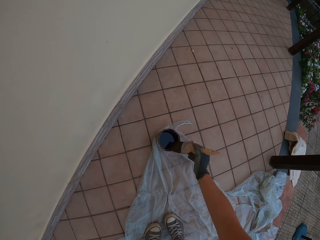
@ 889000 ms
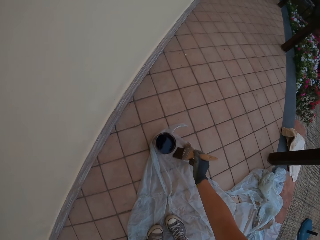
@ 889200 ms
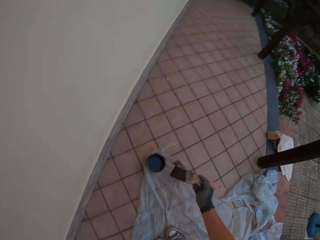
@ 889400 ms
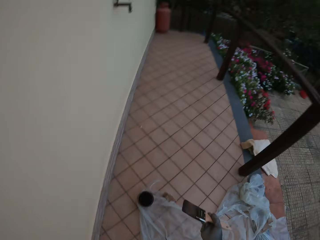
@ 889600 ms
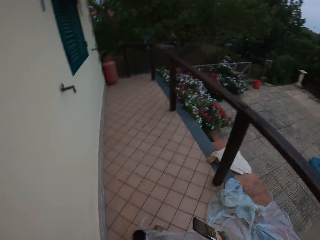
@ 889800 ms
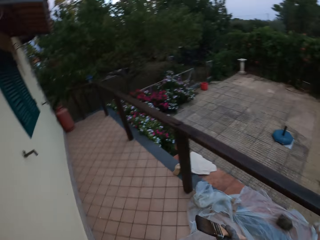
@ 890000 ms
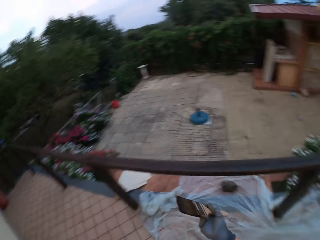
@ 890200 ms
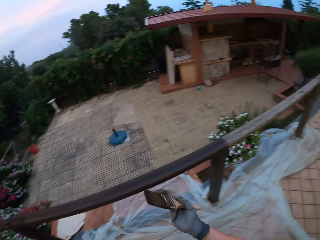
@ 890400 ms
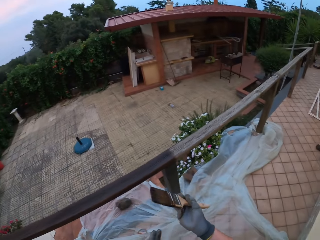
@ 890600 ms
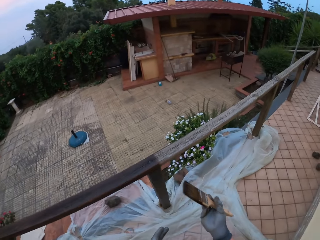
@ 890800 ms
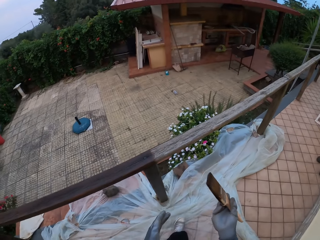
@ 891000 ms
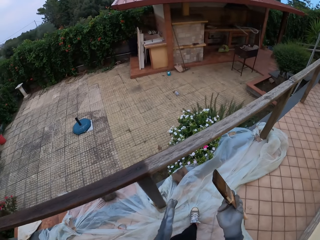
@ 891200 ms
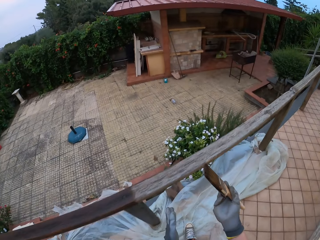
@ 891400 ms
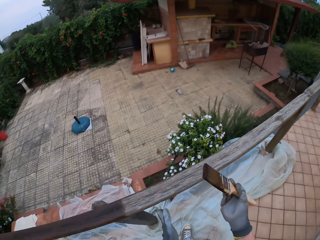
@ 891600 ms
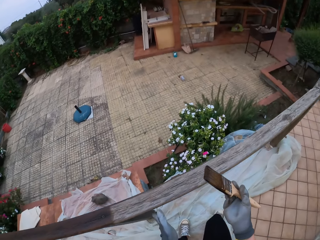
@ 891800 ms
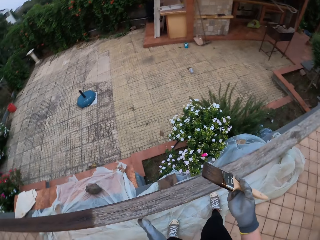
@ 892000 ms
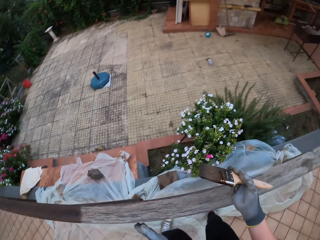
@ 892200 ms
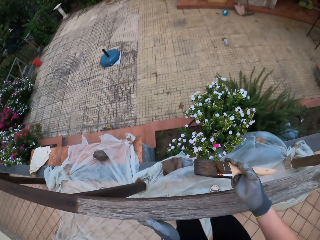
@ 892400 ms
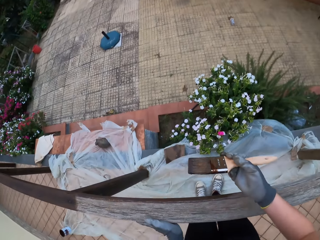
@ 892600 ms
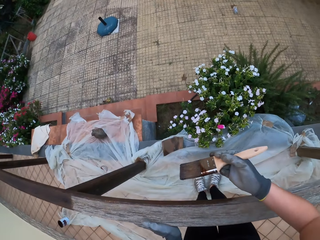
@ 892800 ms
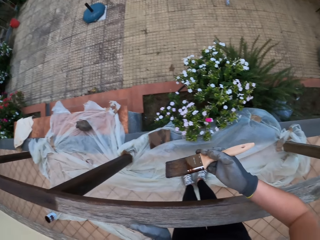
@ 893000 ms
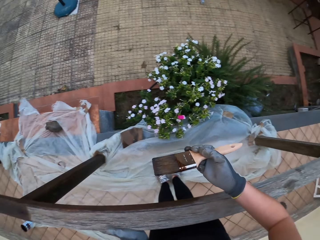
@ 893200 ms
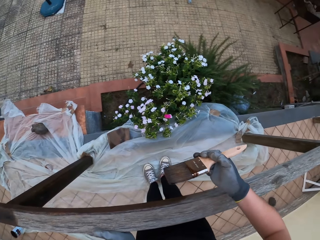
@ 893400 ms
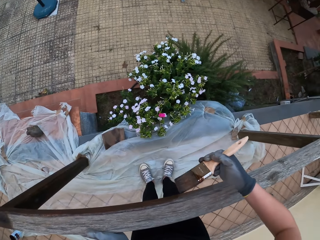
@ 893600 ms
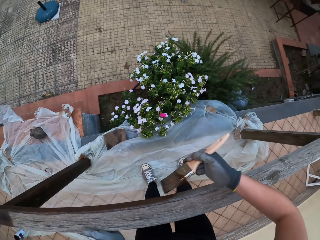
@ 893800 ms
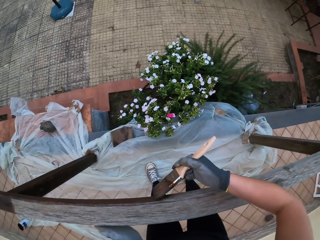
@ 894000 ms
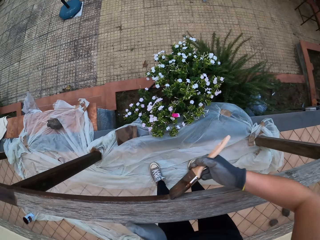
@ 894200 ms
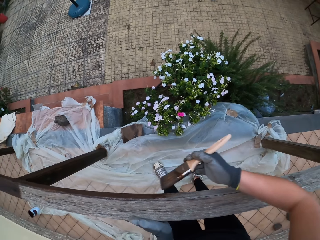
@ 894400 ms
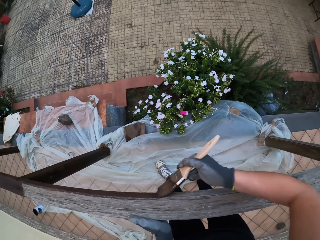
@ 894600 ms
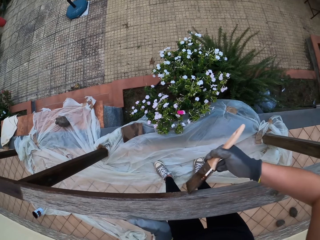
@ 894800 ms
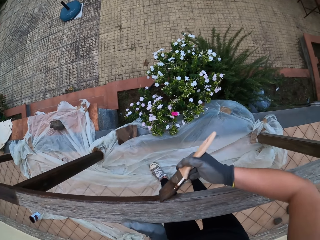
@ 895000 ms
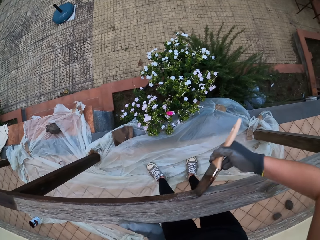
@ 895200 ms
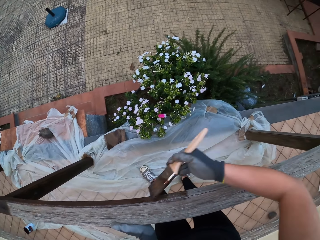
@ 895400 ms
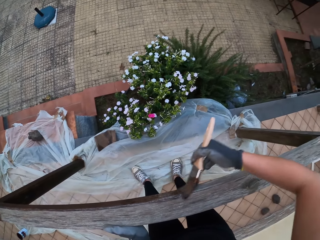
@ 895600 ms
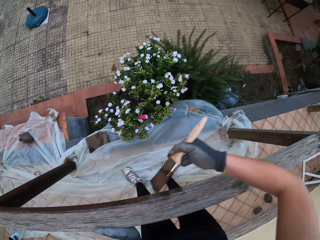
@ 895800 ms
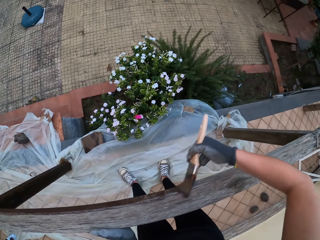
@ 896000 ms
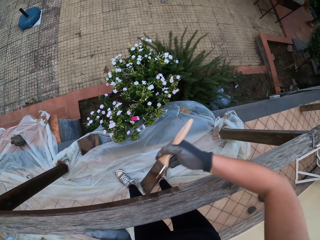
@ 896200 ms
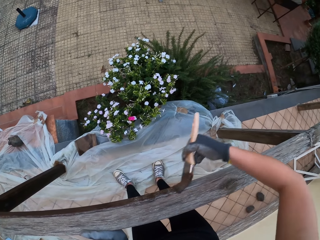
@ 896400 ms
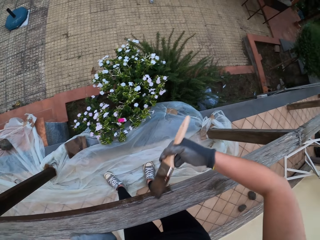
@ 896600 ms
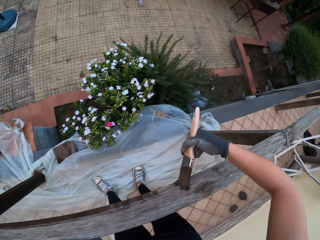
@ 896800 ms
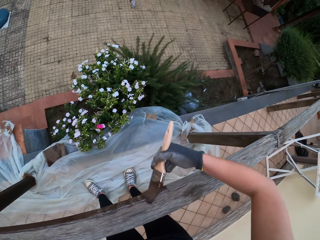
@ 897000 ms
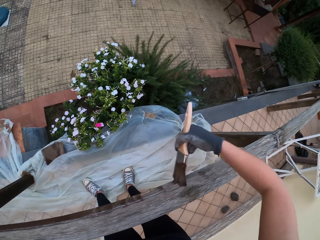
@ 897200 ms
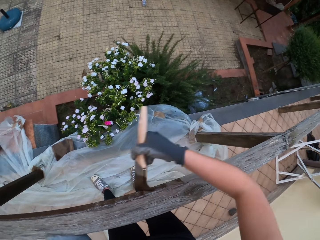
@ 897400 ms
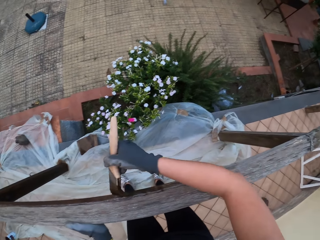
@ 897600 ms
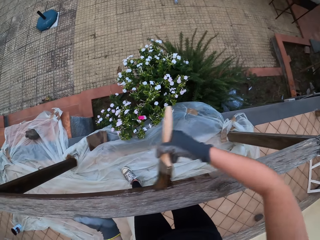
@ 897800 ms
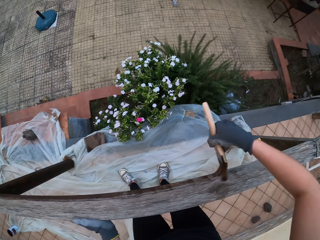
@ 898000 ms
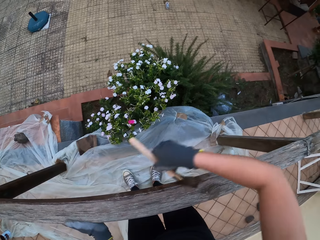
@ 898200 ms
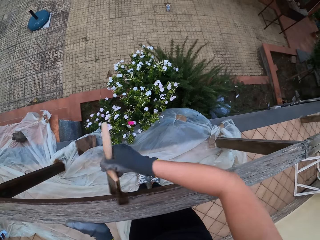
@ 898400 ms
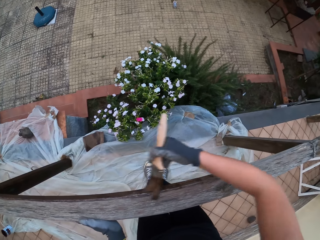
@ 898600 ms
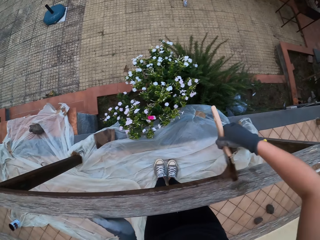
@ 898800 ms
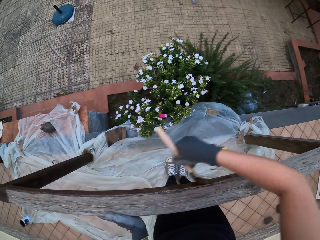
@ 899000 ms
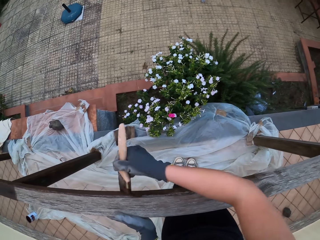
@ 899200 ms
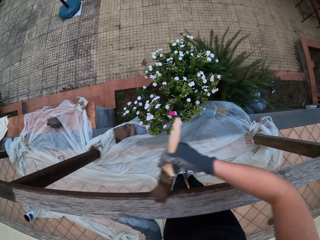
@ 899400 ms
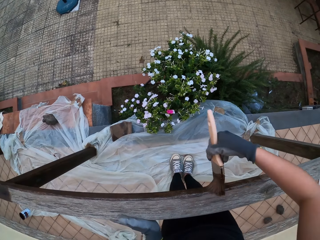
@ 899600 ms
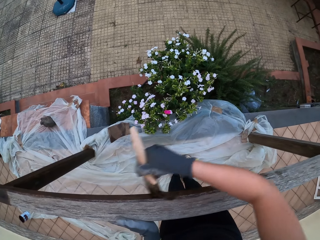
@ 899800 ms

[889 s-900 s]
The camera wearer looks around the compound. He walks to his right towards the wooden rail. He touches the wooden top rail with his gloved left hand and holds the wooden rail fence with his left hand. He stares at the wooden rail fence. He paints the wooden top rail with the paint brush in his gloved right hand.

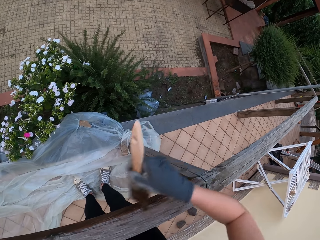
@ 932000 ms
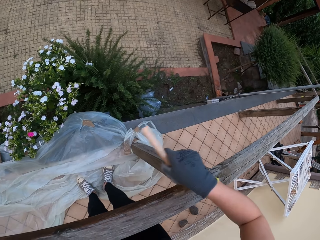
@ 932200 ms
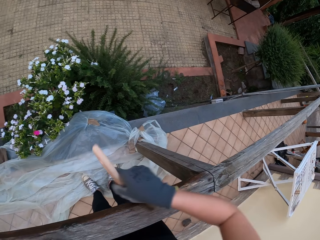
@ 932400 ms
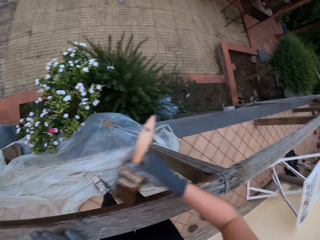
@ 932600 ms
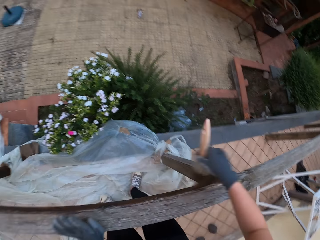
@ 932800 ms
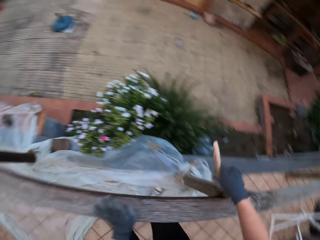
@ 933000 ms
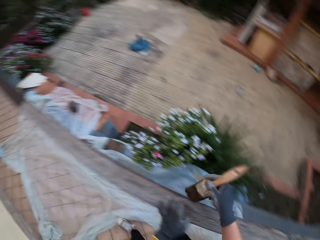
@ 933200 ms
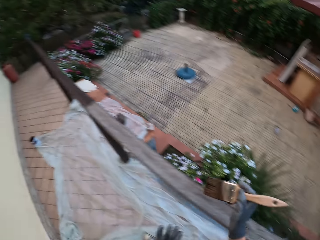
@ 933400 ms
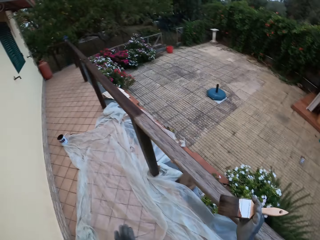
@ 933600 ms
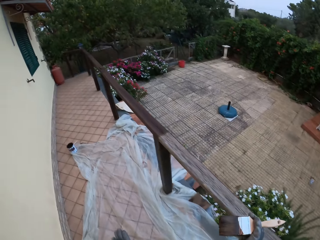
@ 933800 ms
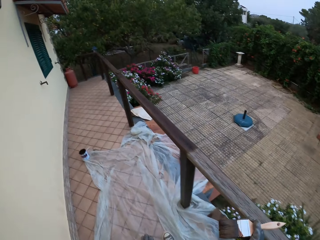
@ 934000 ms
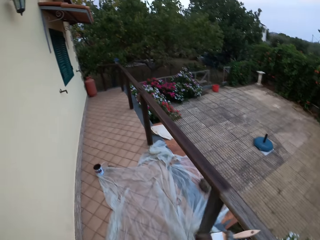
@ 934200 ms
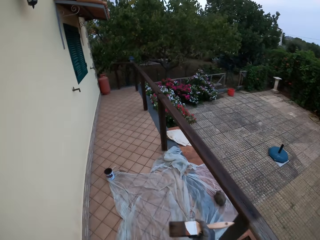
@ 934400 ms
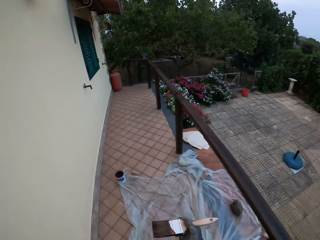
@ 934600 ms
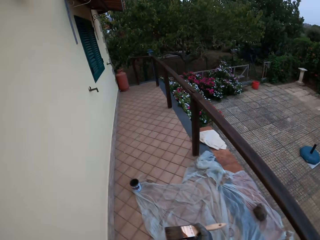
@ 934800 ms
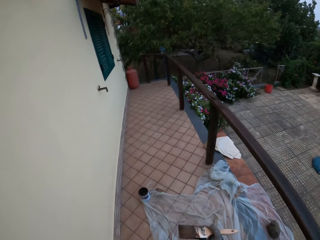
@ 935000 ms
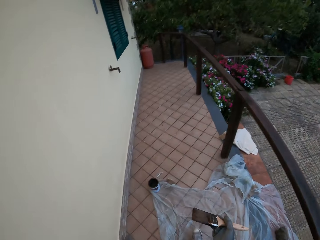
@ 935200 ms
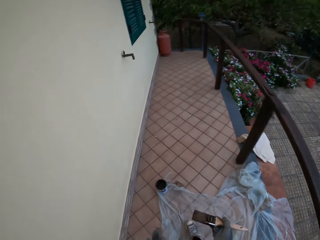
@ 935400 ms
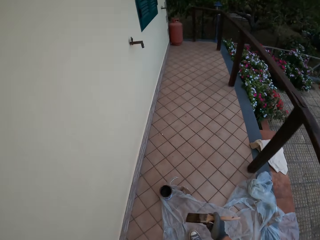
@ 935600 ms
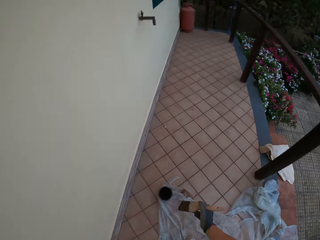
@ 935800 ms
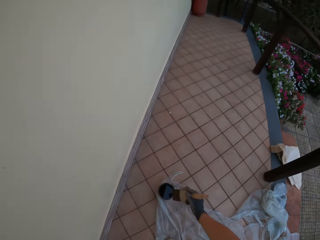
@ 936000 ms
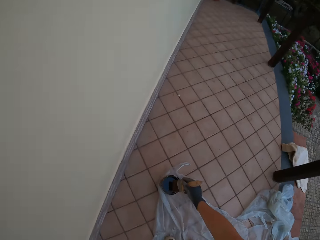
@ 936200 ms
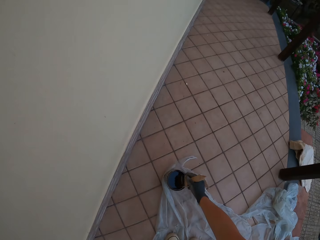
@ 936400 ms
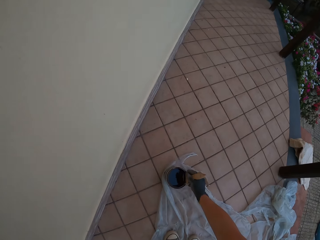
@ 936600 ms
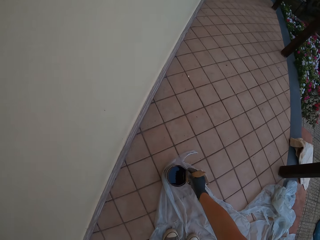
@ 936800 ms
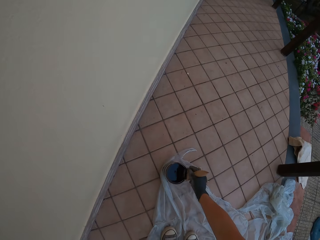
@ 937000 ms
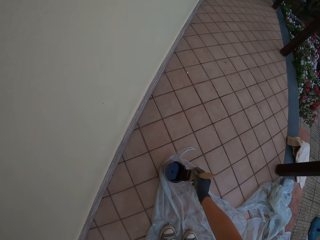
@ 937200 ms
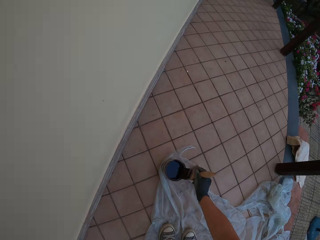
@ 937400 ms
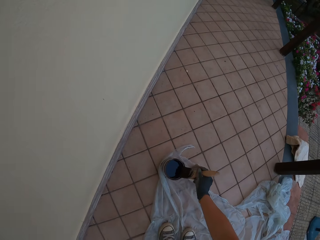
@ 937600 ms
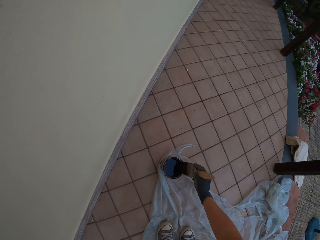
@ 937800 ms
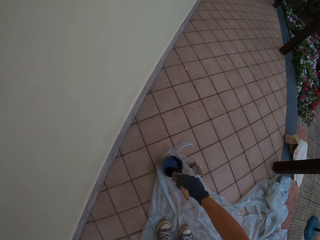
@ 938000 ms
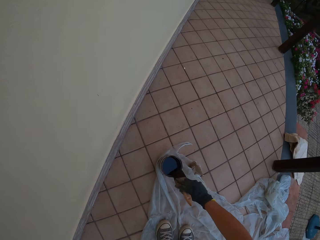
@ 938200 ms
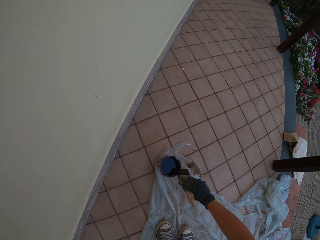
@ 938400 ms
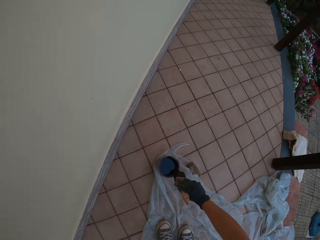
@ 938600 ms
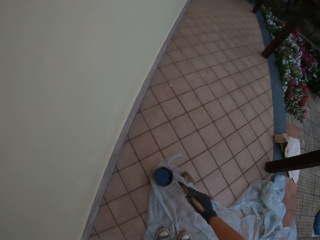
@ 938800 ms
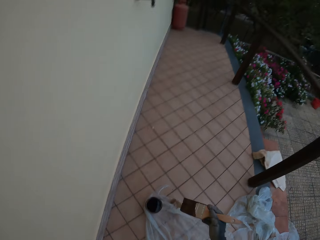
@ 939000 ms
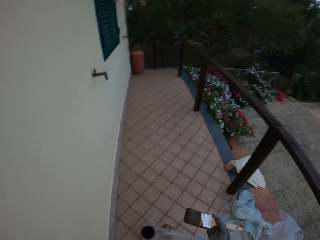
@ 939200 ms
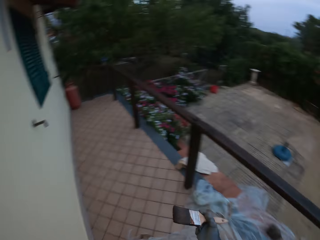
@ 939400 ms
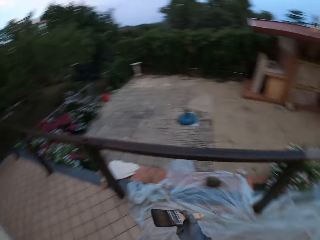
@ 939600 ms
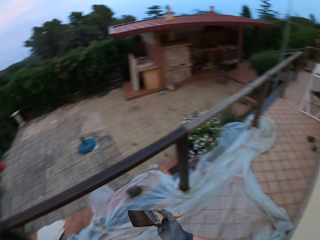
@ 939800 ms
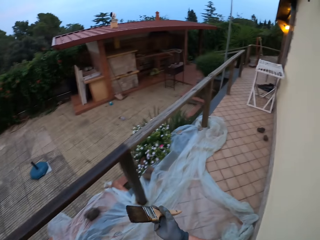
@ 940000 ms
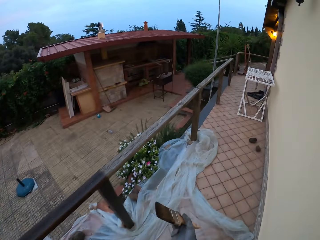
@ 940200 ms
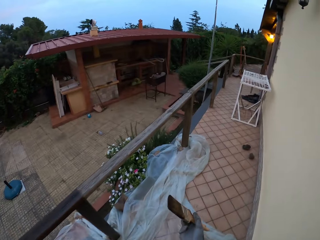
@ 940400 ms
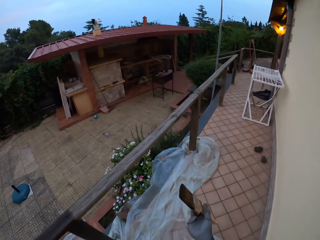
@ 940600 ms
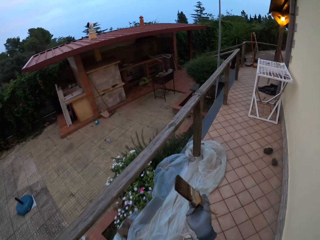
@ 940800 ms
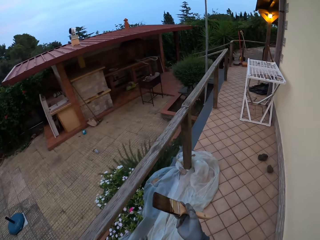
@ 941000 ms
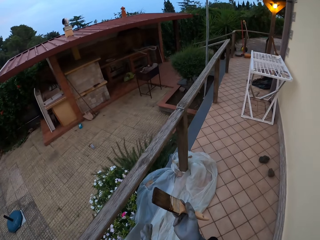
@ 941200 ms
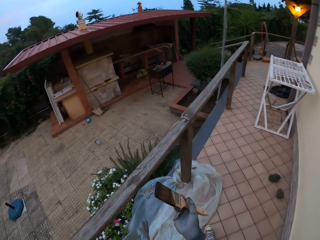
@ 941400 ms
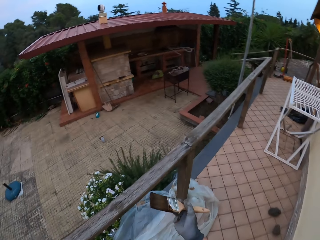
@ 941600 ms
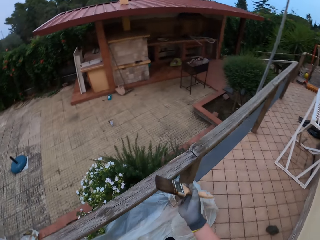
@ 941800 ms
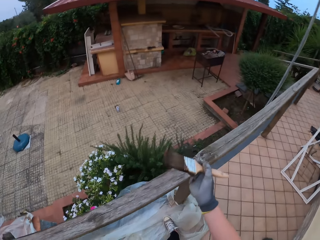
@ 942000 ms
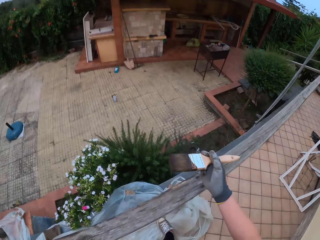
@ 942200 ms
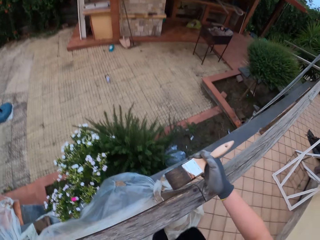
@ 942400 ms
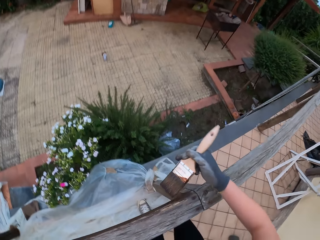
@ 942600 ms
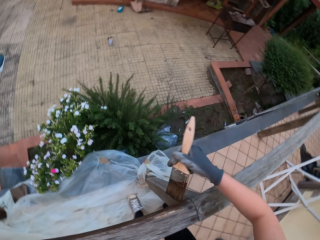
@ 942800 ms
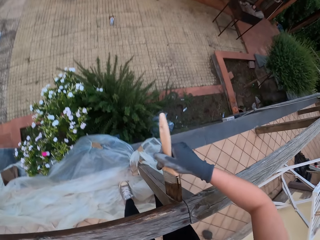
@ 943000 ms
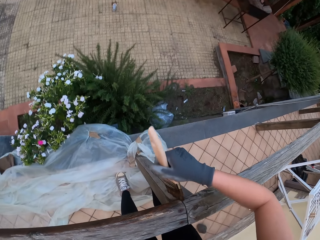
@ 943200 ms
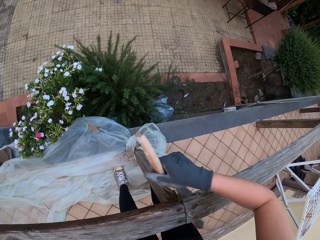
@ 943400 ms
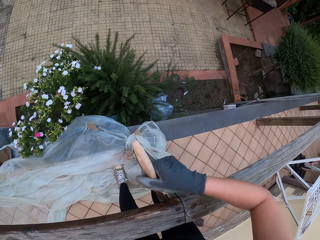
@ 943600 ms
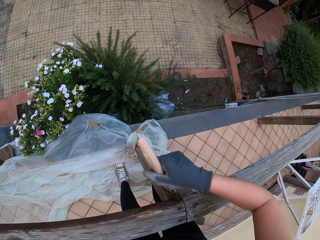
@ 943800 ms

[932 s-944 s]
The camera wearer removes the paint brush from the wooden rail fence. He walks to his left towards the paint bucket on the floor. He dips the brush in his gloved right hand into the paint in the paint bucket on the floor and stirs the wood paint with the paint brush. He drains the paint on the brush in his gloved right hand at the edge of the paint bucket on the floor. He looks around the compound. He walks to his right towards the wooden rail. He touches the wooden top rail with his gloved left hand. He paints the wooden top rail with the paint brush in his gloved right hand.
